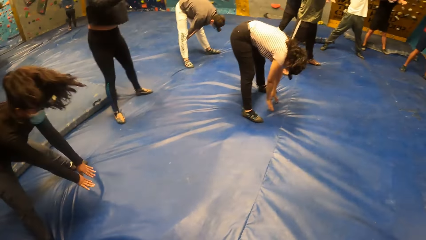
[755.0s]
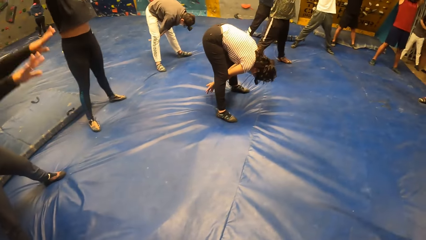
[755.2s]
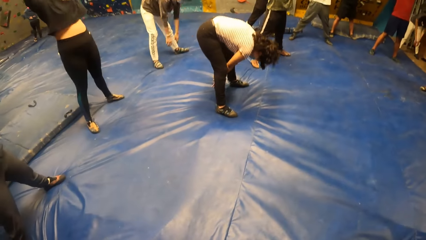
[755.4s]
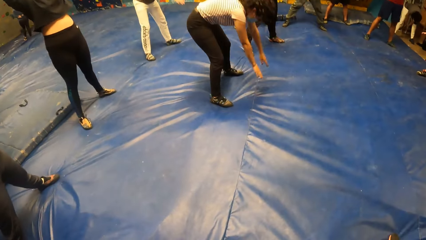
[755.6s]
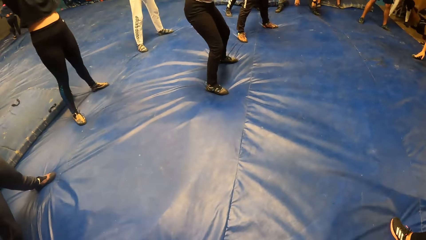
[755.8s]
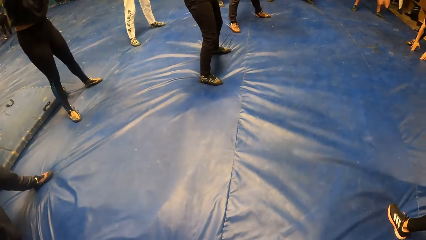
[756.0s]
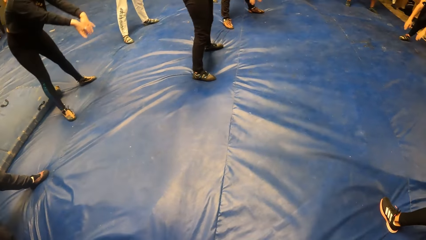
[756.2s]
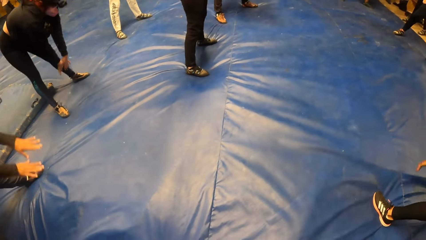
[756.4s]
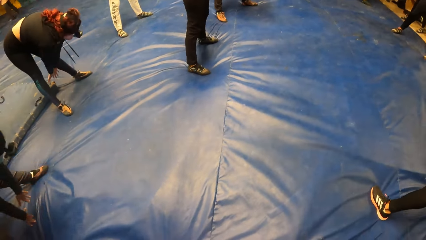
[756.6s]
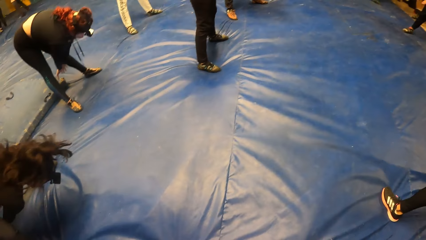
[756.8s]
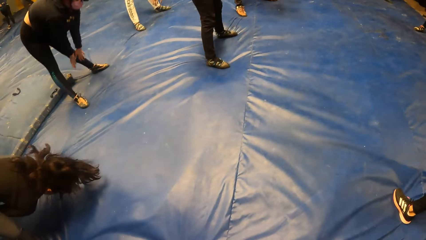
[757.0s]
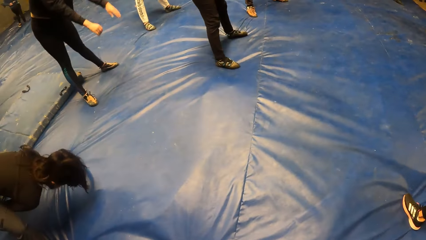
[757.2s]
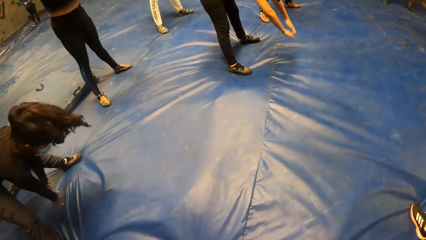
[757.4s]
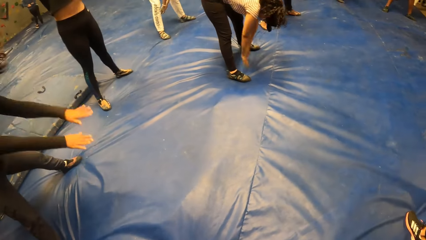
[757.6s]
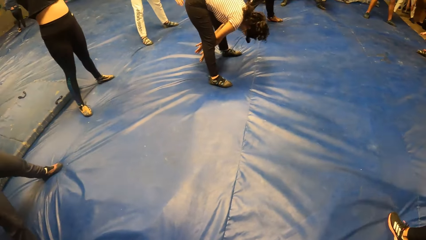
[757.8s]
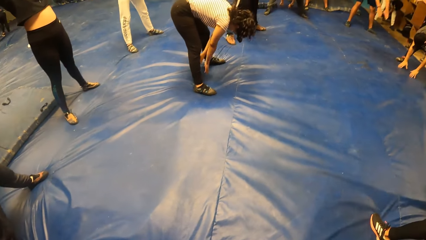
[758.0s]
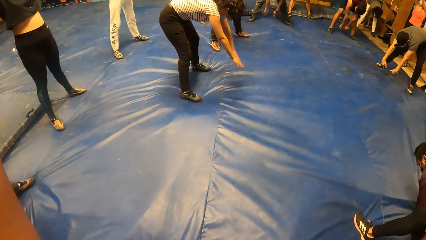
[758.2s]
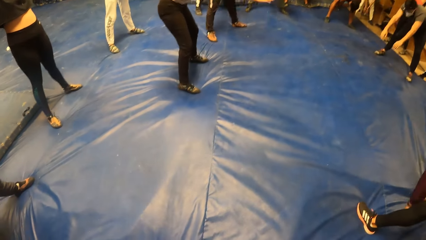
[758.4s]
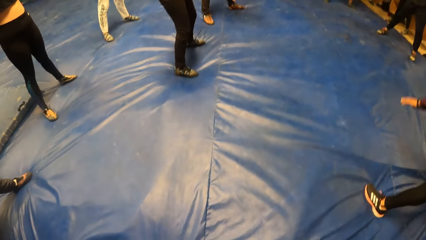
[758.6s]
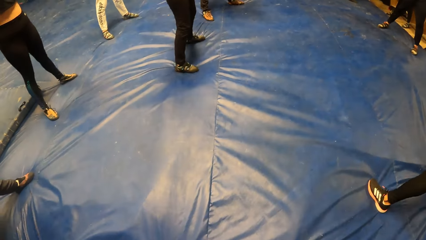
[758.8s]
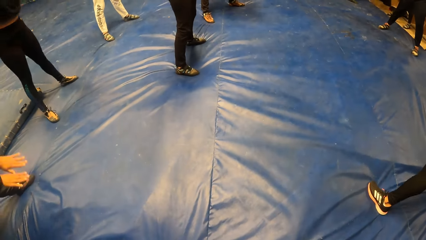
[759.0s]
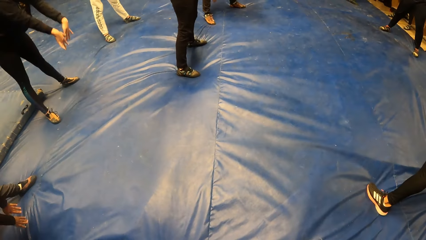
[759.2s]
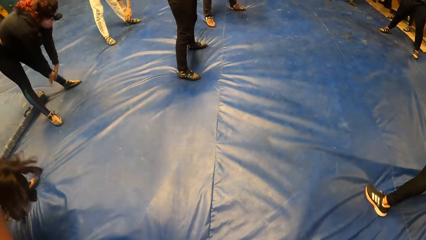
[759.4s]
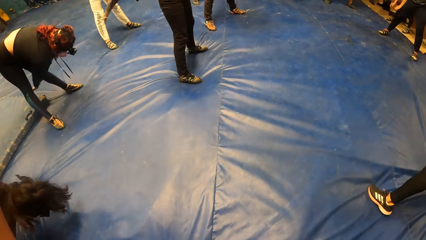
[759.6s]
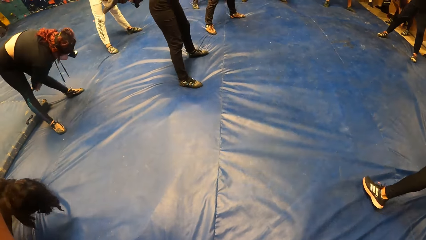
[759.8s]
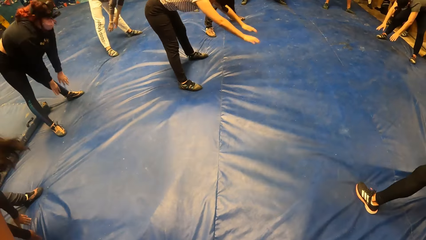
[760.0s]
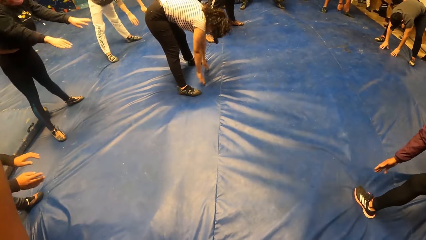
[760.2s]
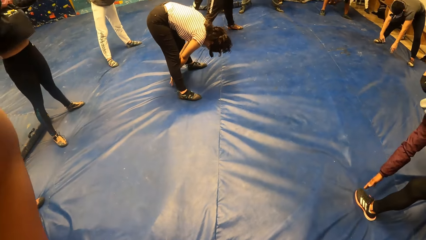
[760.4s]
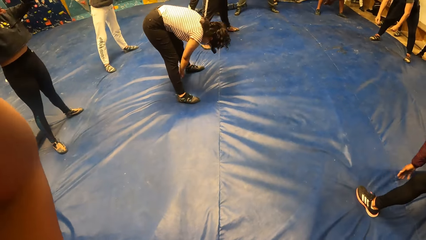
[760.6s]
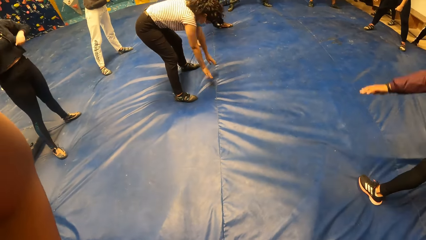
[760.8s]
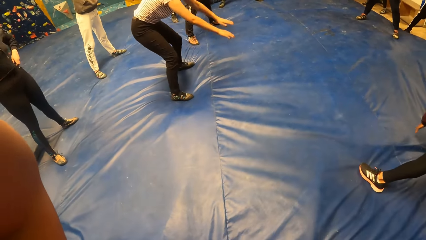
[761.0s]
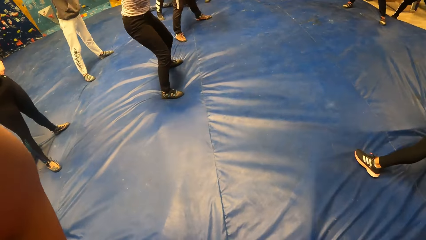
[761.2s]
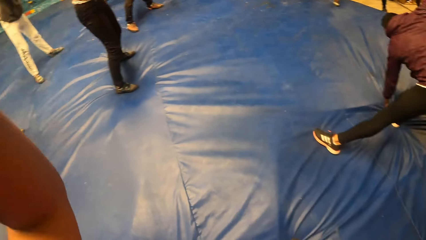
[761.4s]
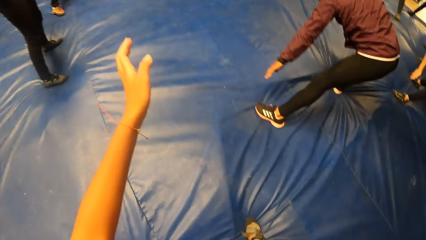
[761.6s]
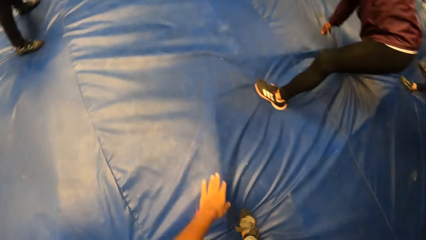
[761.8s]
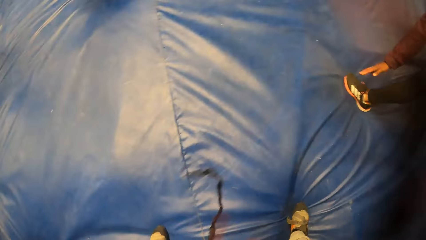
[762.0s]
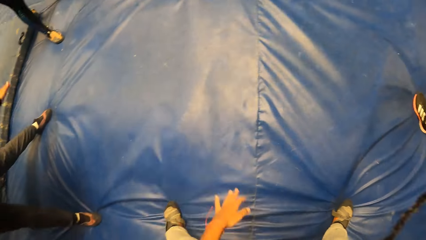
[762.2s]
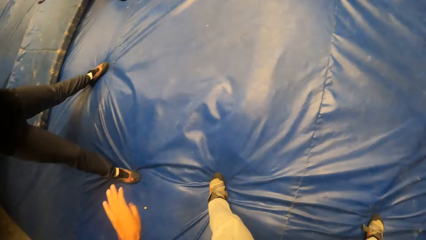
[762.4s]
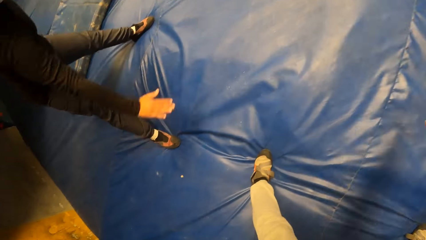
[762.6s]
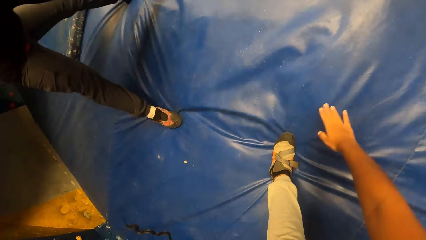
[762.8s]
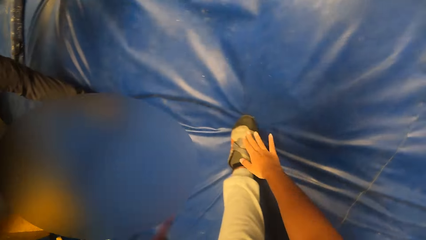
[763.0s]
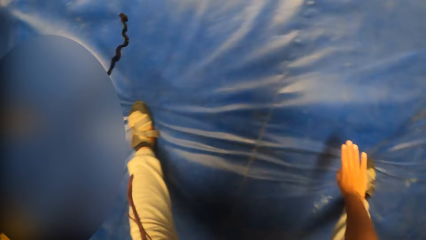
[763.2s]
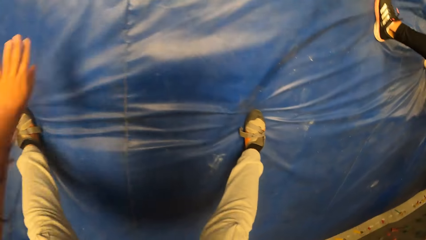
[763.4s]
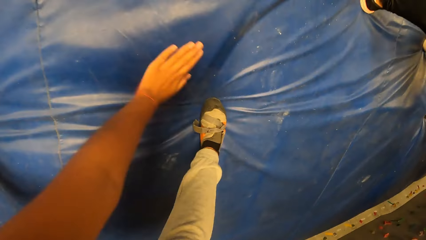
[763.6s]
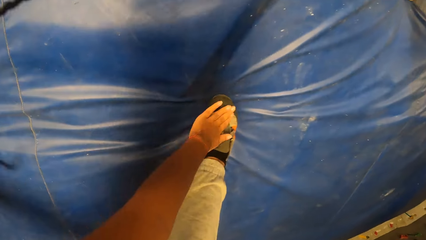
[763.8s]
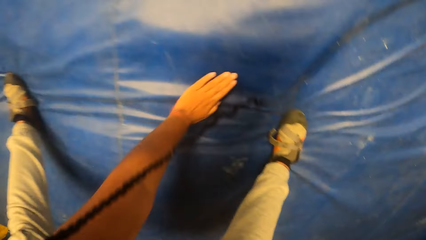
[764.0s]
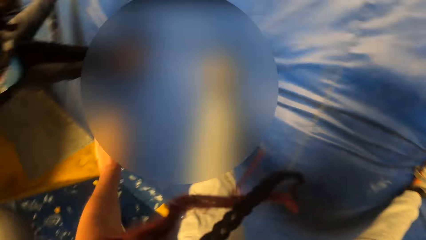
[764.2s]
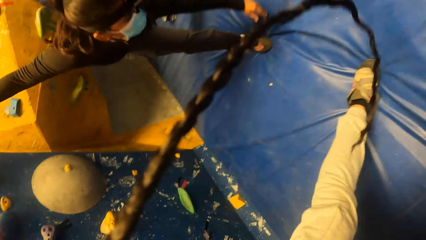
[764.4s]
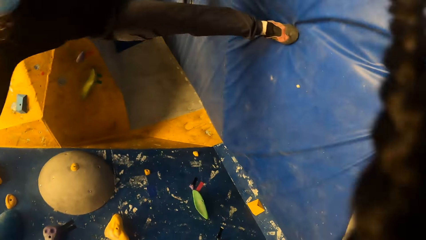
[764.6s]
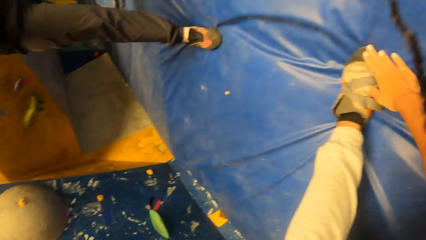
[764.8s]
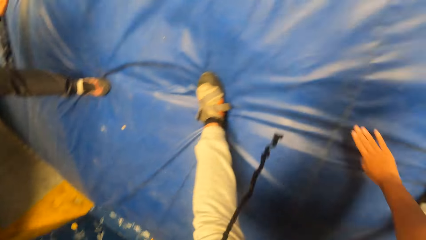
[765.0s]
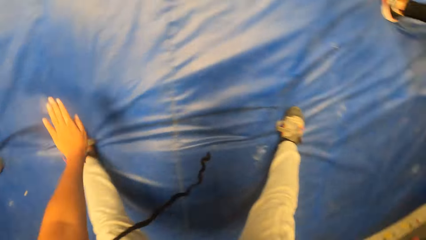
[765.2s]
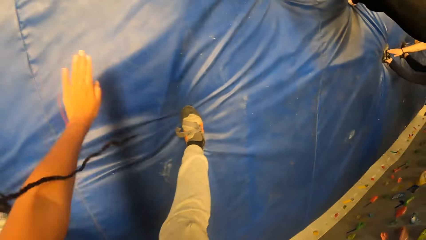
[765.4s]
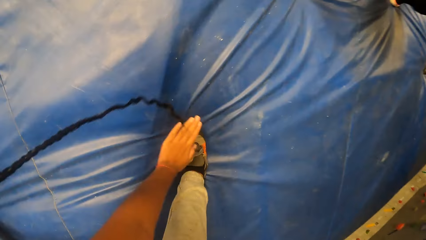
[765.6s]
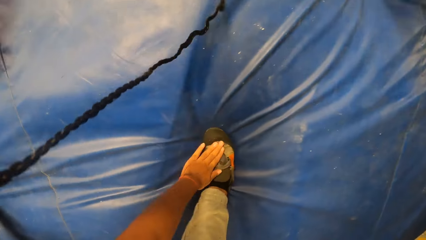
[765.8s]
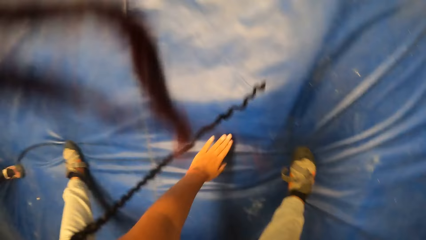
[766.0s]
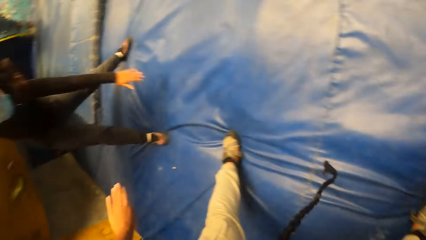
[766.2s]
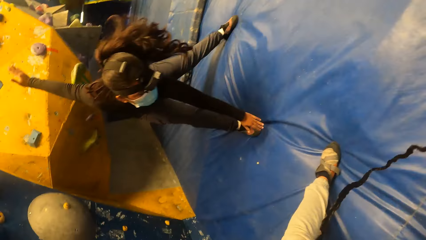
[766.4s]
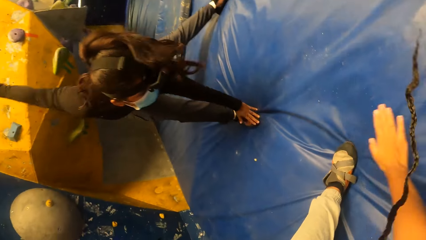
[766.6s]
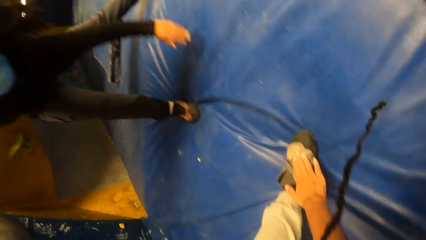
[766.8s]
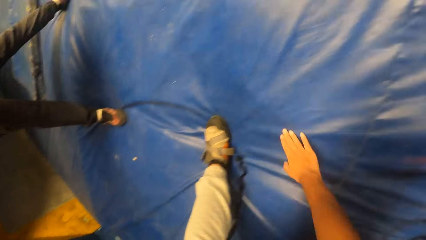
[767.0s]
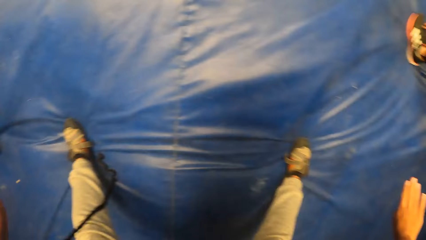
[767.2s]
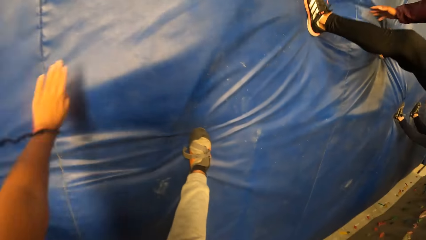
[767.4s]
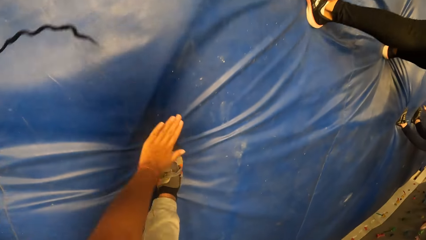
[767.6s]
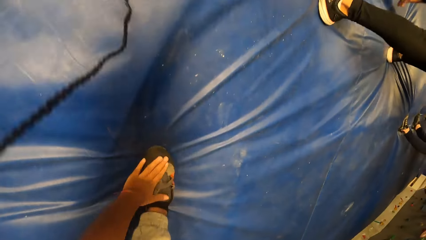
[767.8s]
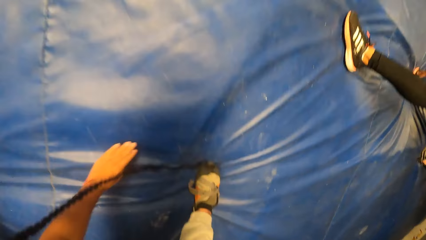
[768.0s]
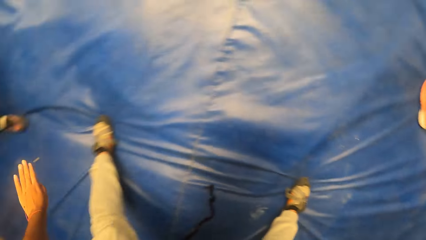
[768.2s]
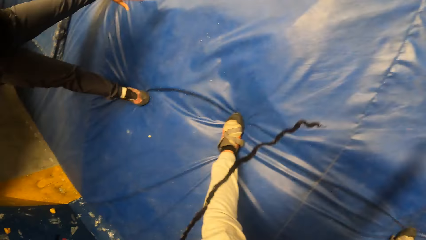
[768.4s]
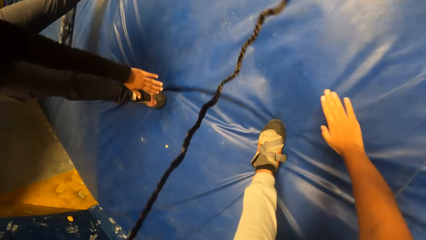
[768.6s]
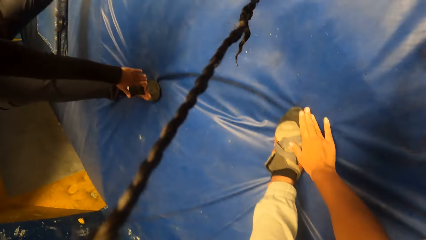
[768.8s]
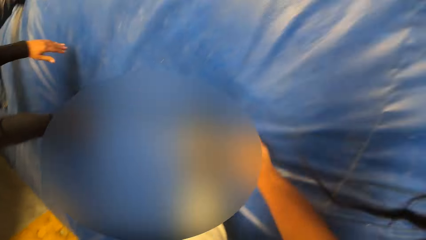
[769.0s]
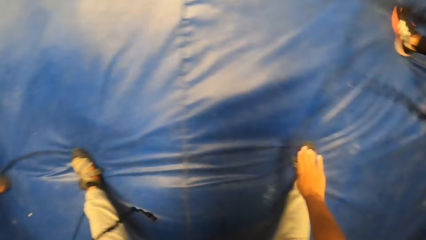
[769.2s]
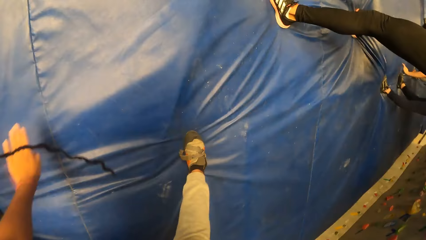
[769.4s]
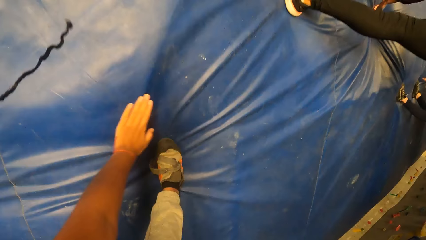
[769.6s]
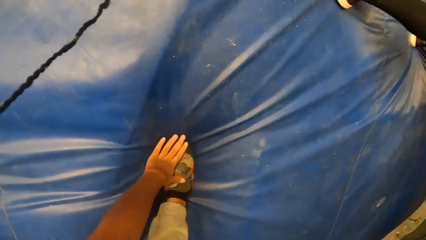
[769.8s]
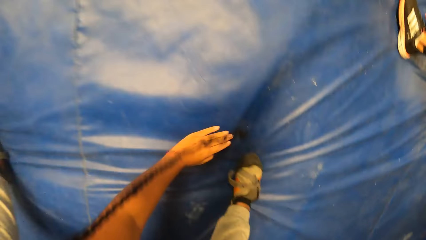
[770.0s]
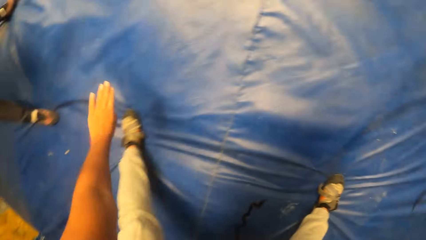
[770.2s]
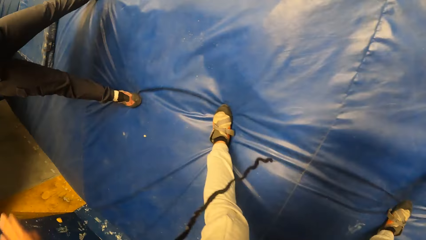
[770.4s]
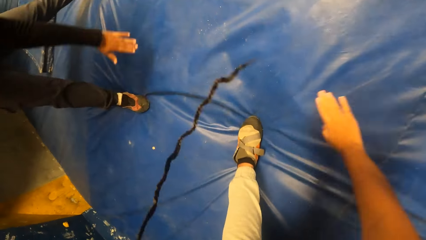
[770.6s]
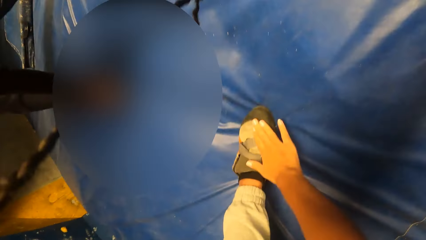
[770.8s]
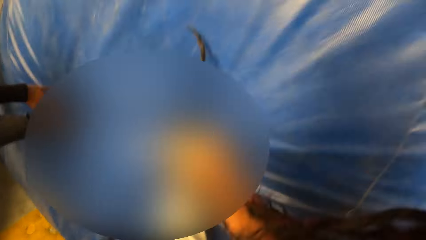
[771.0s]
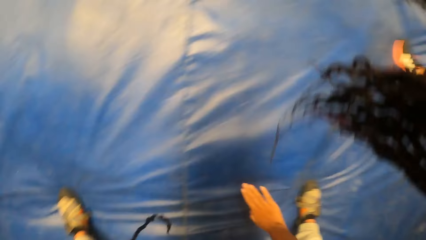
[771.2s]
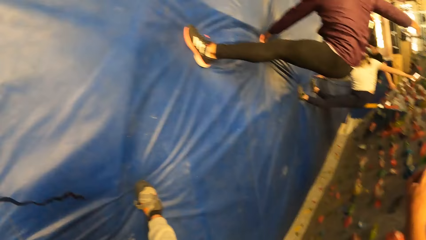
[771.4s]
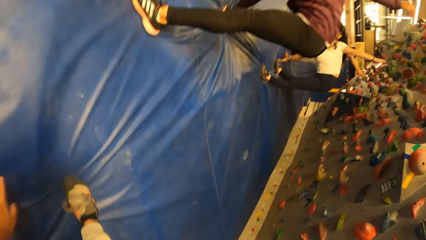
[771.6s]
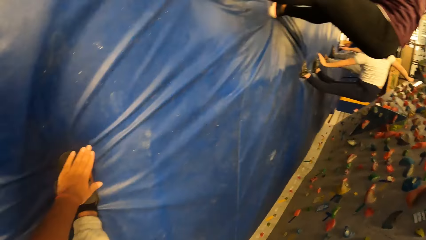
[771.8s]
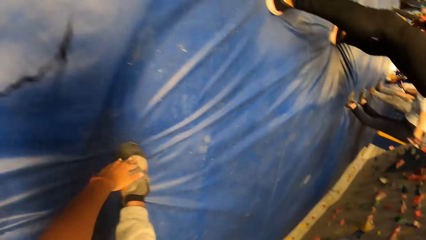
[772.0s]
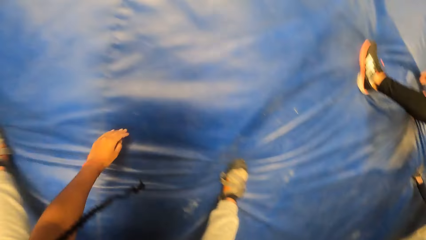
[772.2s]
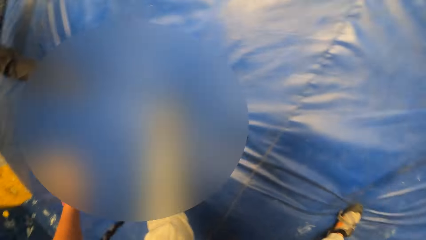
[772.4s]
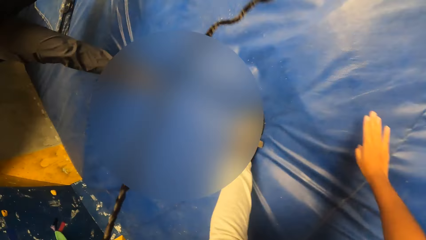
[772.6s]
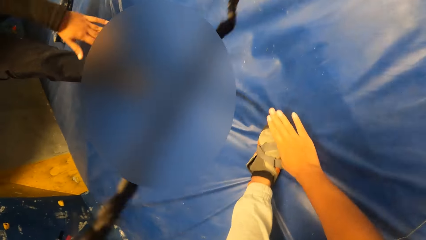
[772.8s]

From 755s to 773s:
The camera wearer bends. They touch the left shoe. They touch the right shoe. They touch the left shoe. They touch the right shoe. They touch the left shoe. They touch the right shoe. They touch the left shoe. They touch the right shoe. They touch the left shoe. They touch the right shoe.
